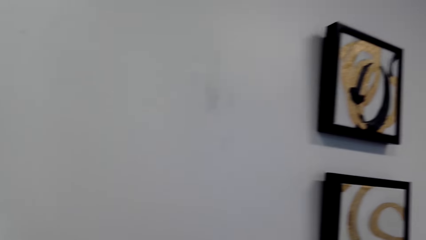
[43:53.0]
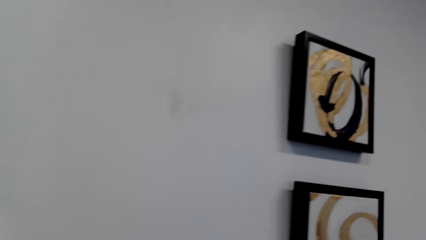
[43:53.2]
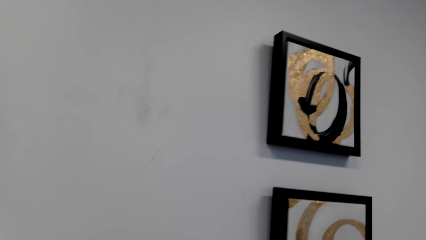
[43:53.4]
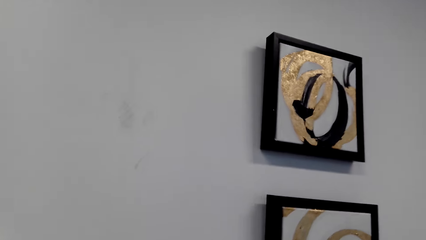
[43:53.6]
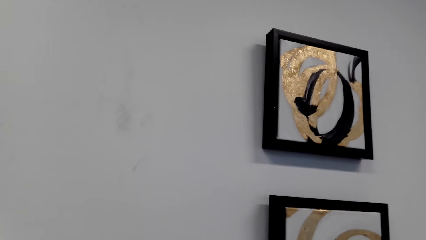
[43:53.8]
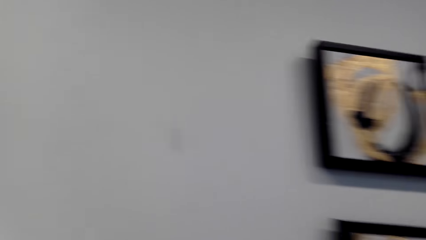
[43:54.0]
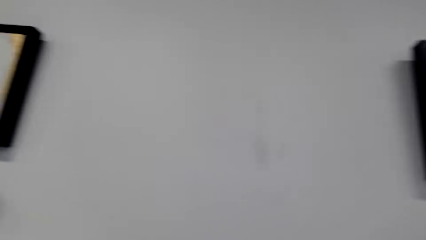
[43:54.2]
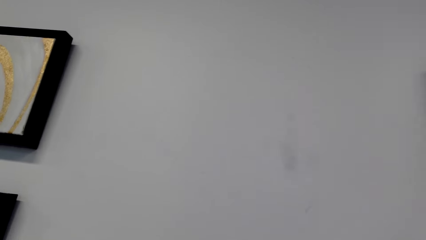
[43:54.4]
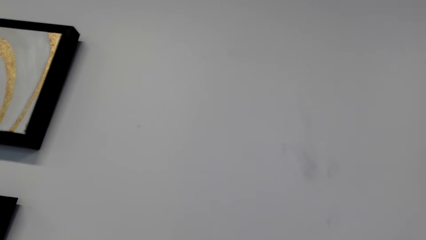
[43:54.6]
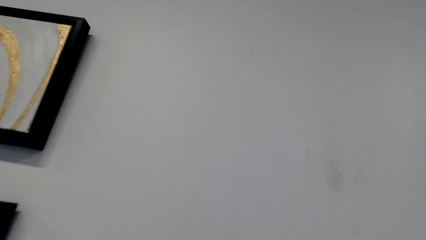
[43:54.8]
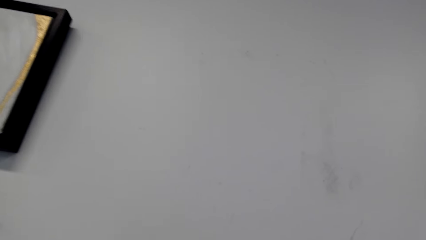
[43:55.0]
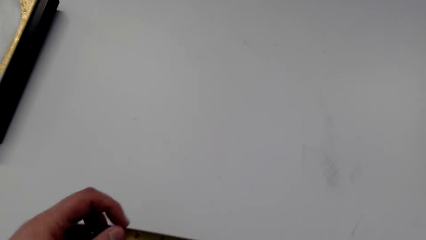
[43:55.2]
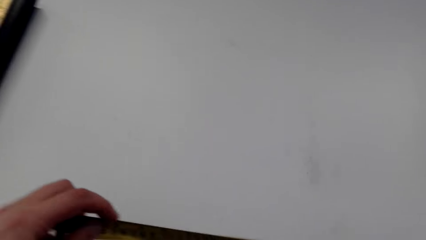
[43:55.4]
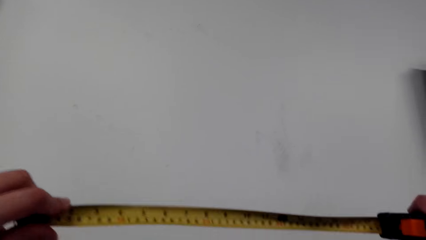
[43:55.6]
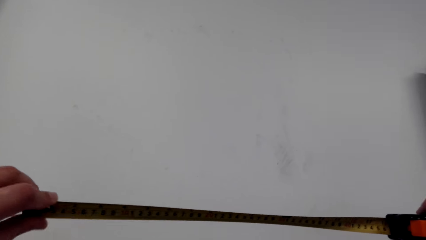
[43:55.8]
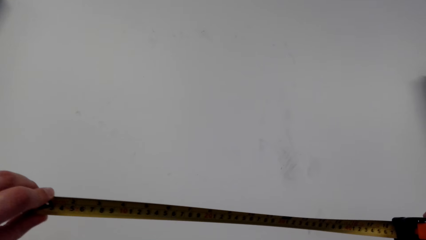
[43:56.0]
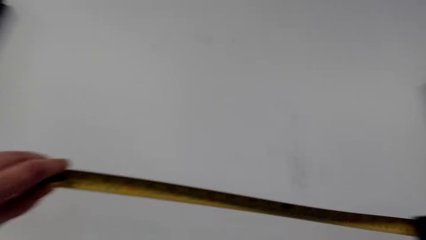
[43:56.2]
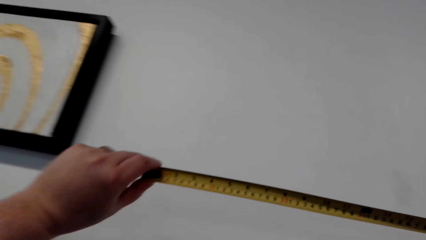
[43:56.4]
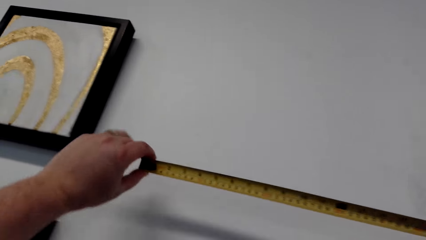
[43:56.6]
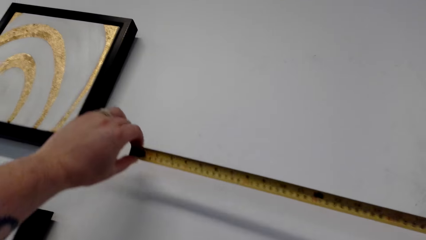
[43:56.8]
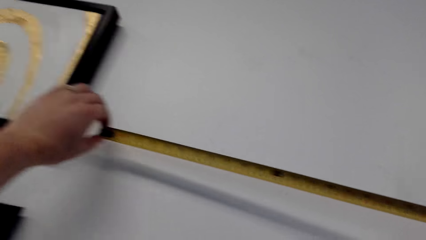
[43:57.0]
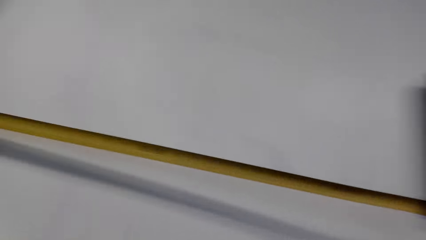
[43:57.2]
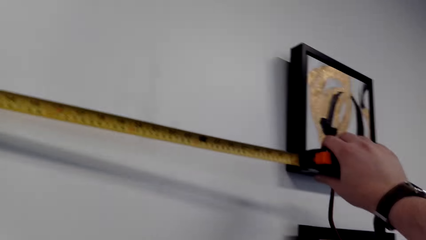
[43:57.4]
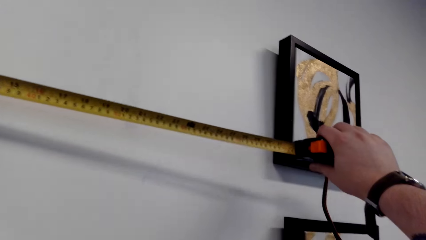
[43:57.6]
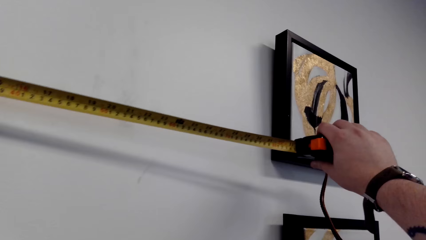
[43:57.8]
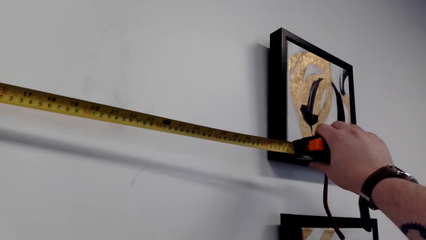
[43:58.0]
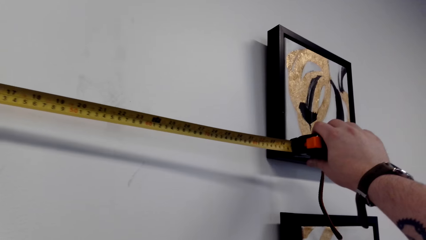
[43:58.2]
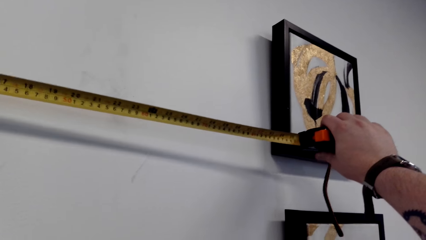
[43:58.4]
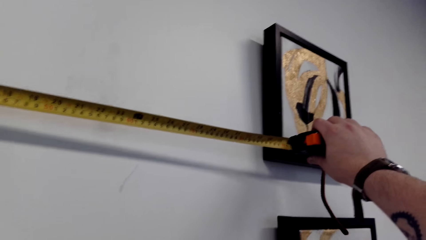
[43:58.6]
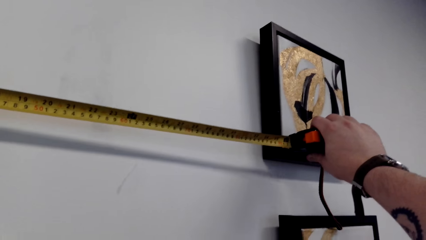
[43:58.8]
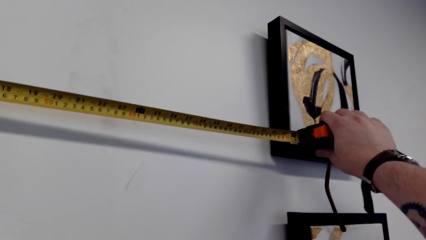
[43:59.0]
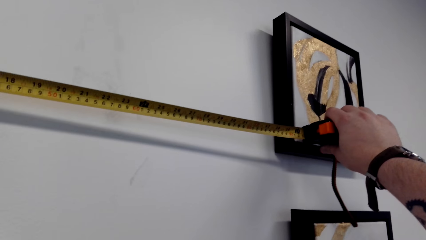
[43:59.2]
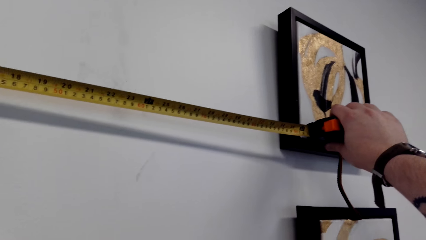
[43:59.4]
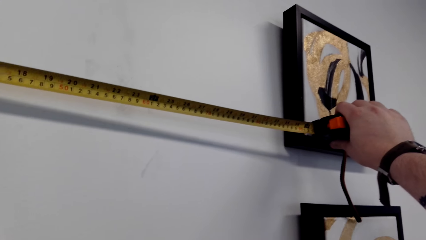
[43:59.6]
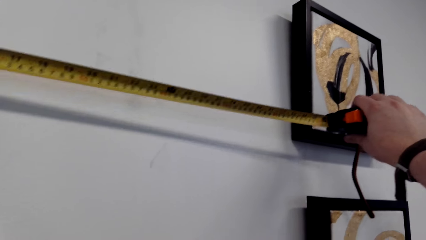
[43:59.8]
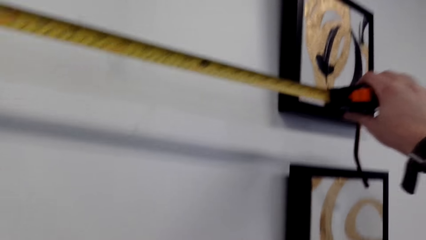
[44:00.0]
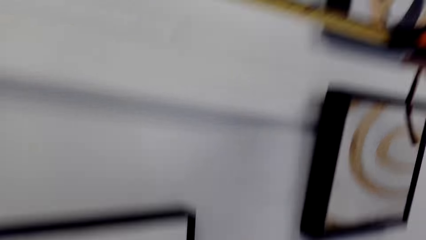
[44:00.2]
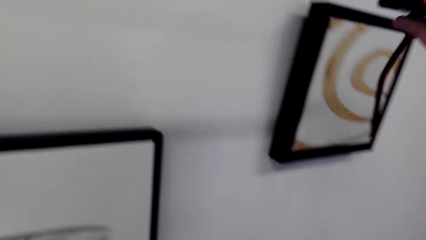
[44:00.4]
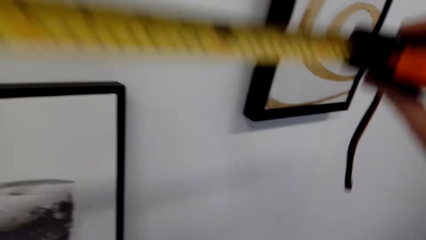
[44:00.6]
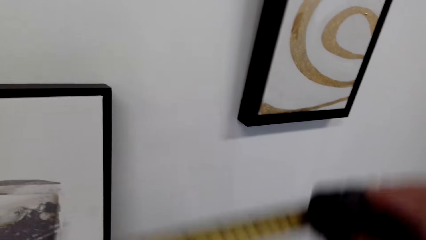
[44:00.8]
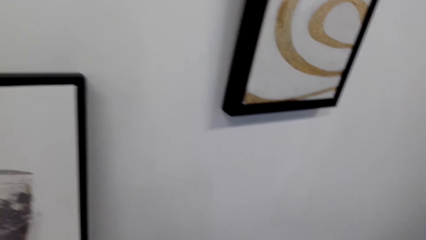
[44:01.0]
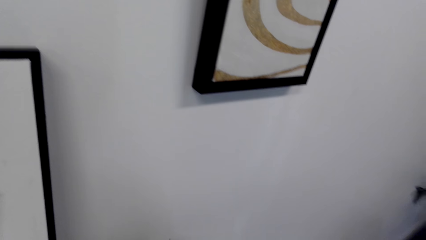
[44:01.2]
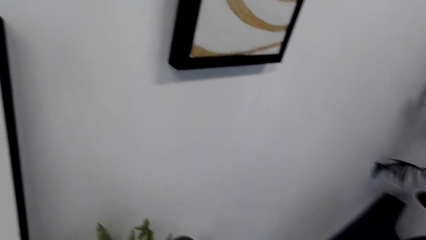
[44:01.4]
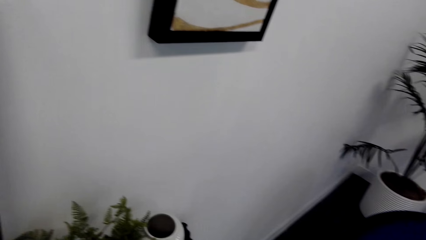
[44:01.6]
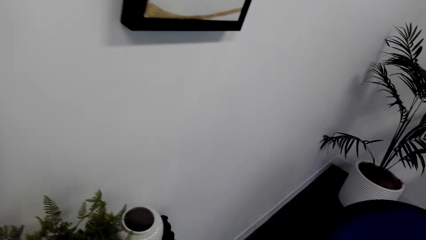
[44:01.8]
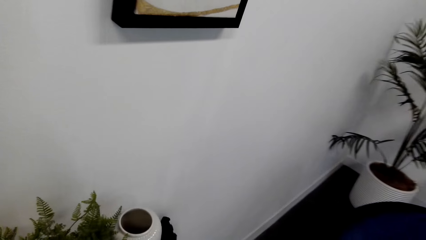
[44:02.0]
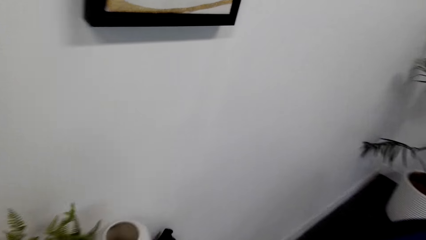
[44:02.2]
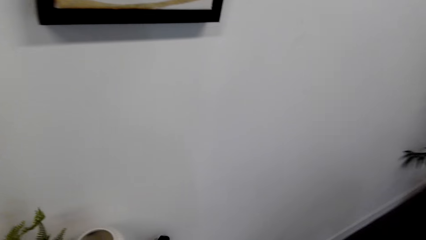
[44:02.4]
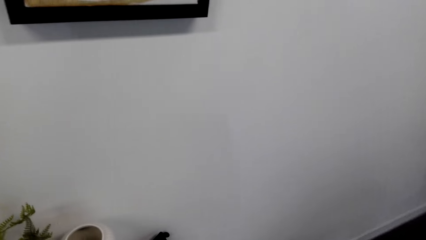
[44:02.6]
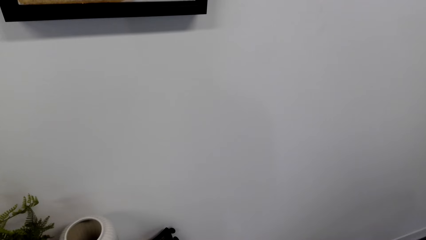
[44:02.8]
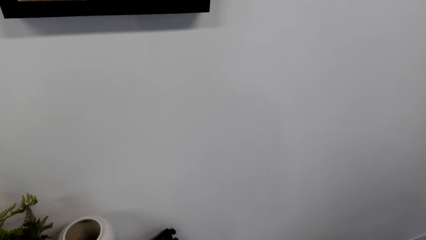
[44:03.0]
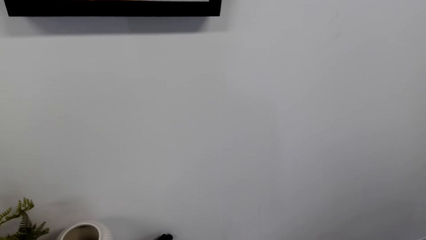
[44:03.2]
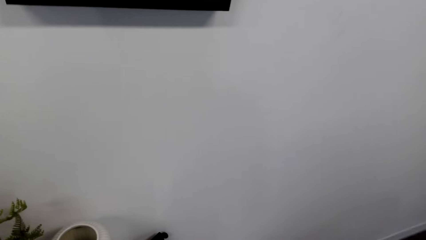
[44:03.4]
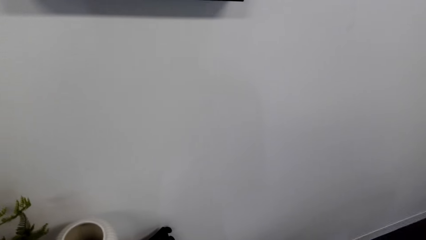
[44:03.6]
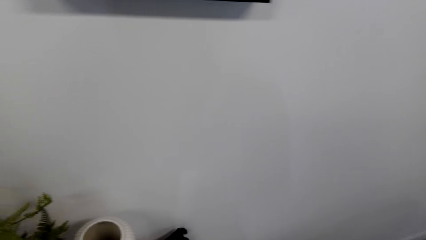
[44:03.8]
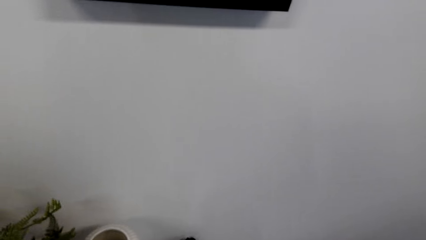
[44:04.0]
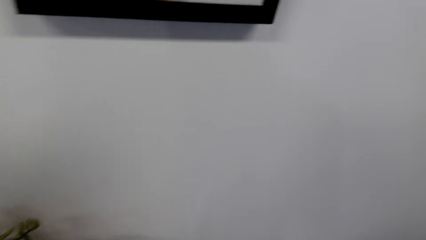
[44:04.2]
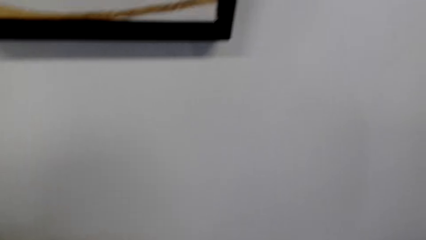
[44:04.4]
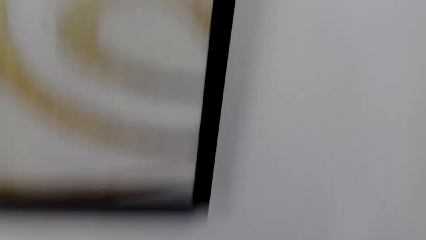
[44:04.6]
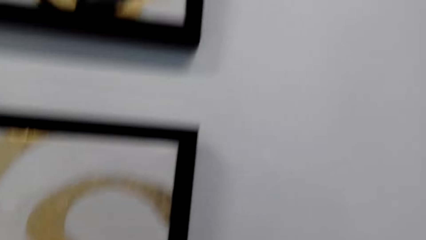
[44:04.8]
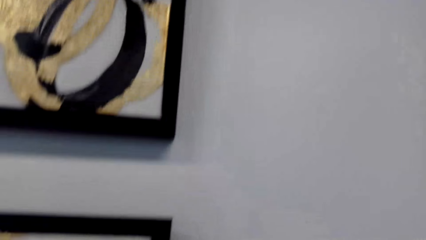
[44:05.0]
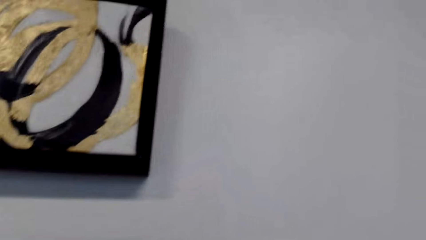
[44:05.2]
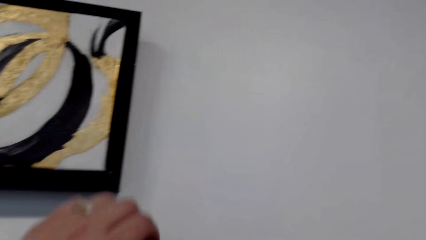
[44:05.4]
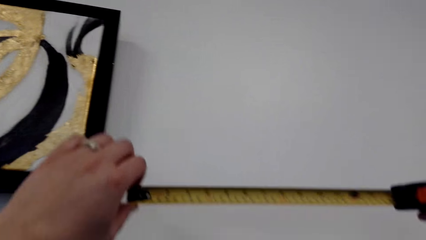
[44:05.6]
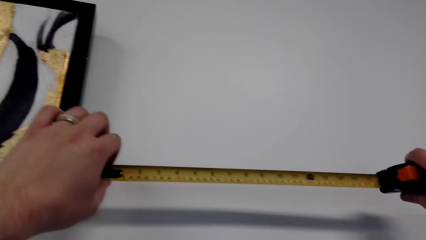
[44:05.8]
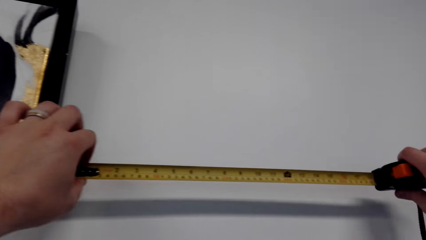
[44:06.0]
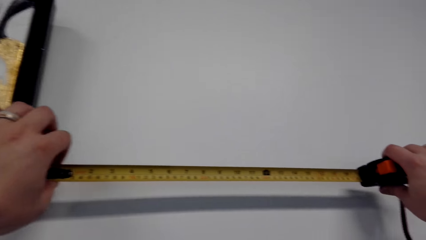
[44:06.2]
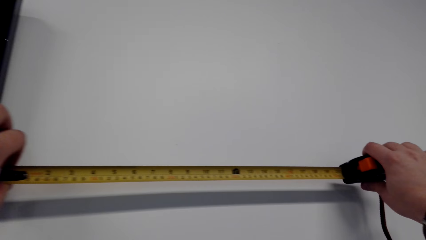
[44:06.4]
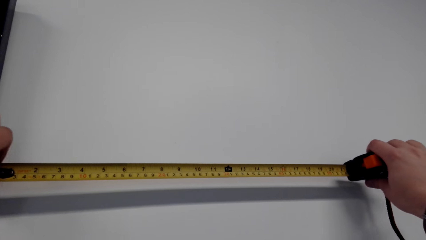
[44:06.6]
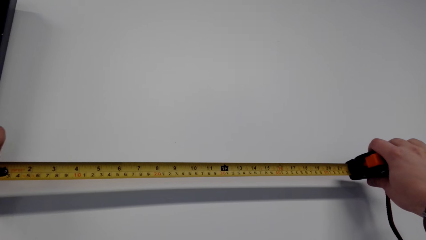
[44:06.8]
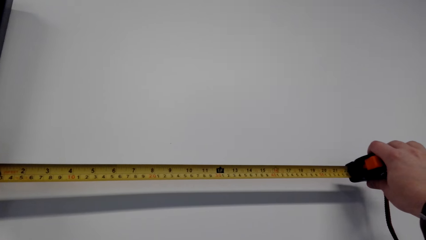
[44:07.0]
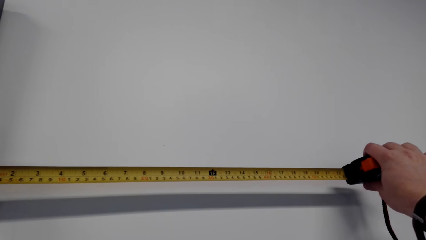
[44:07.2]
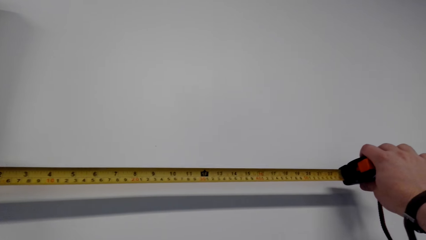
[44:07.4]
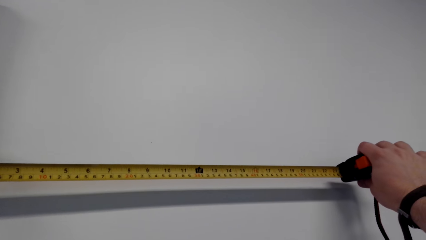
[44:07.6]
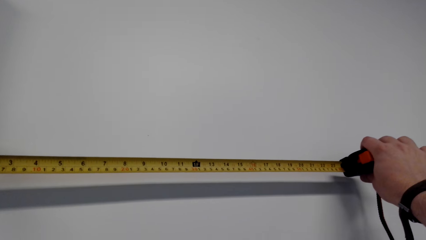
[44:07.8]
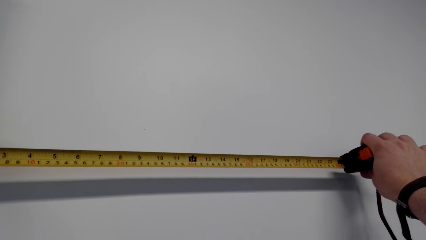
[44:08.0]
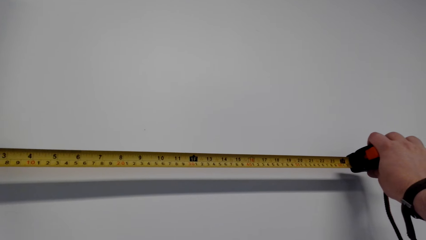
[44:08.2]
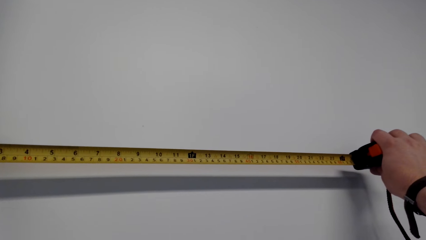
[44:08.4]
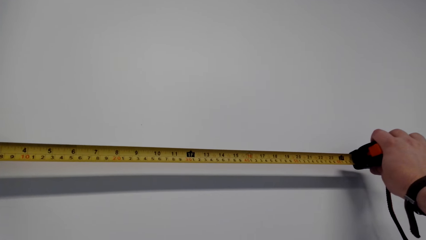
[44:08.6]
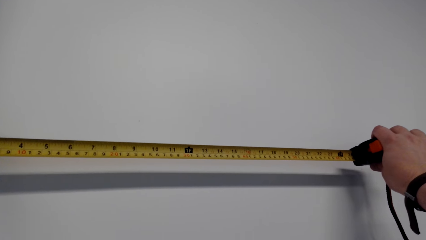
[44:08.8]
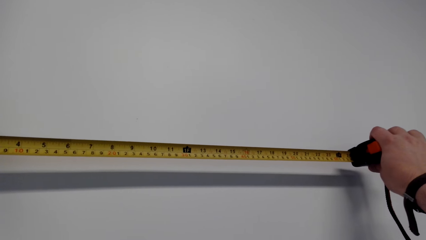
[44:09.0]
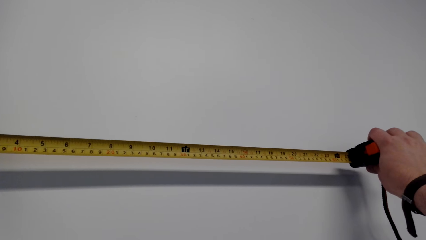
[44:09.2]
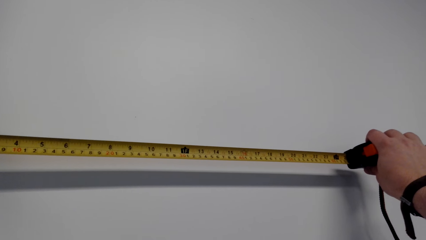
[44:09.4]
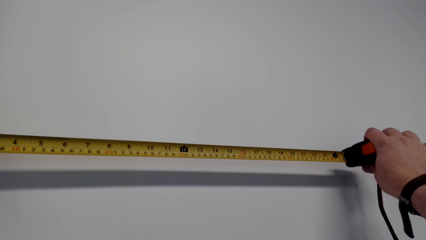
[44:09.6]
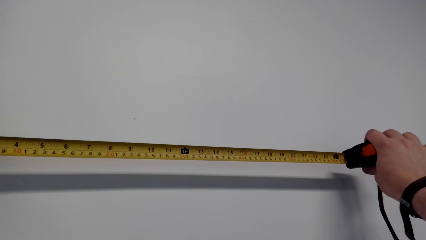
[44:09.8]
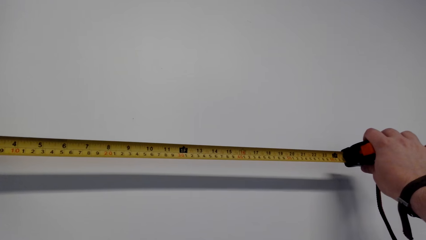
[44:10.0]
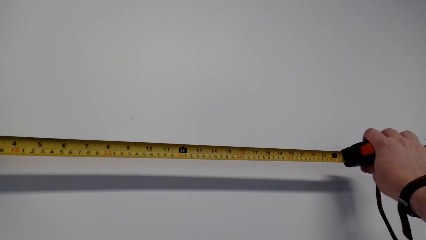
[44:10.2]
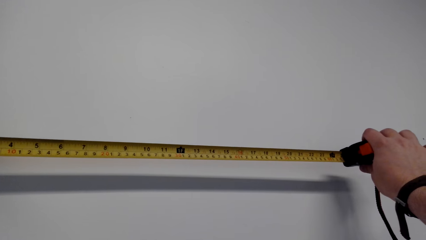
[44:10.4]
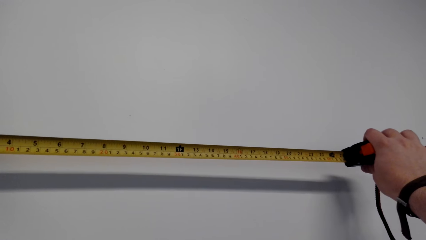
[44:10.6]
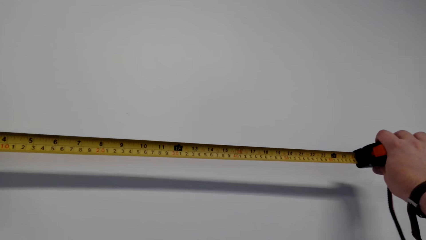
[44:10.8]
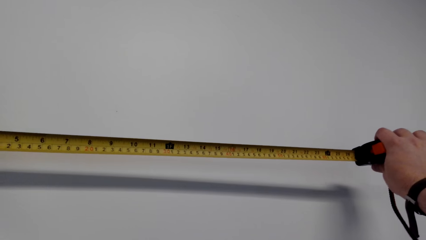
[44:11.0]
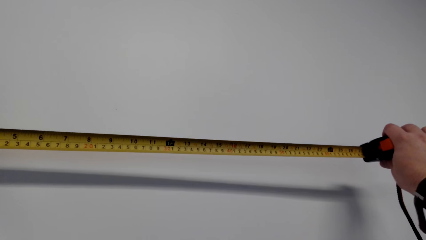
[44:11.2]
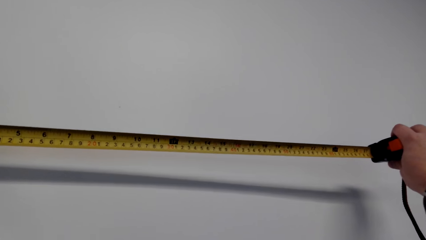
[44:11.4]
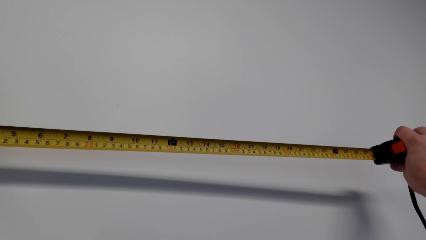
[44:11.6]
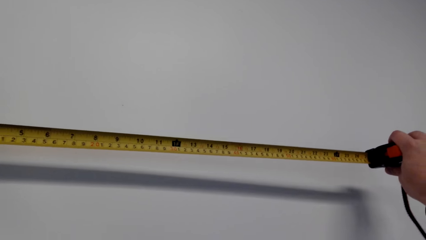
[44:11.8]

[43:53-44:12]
The camera wearer walks in the house. They measure the wall. They measure the wall again.
